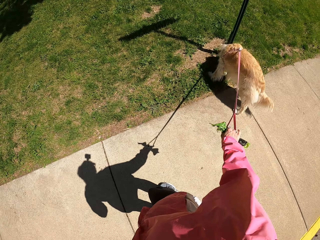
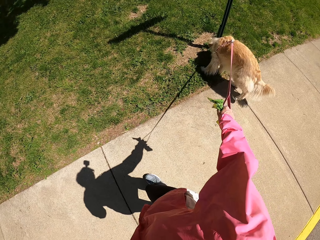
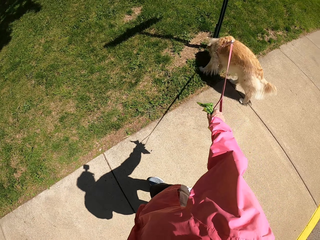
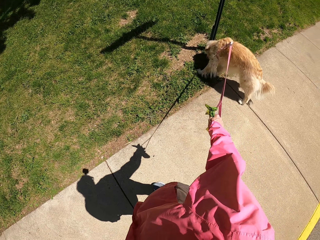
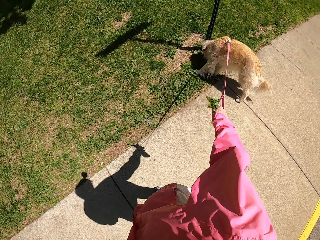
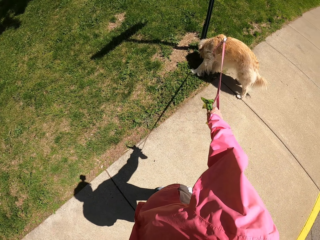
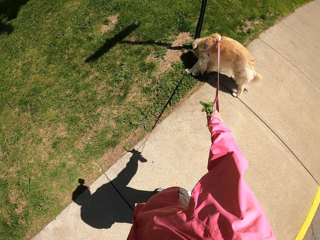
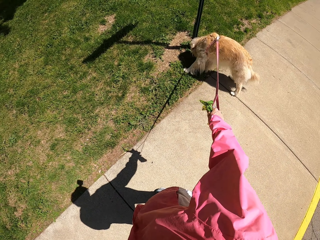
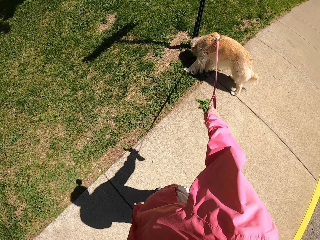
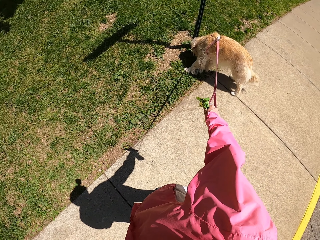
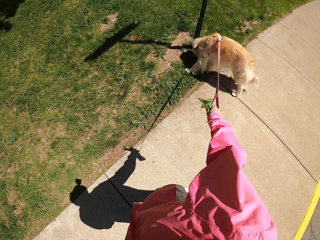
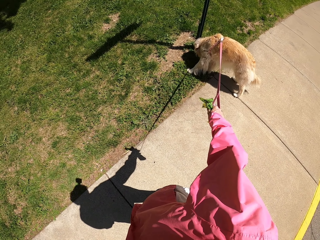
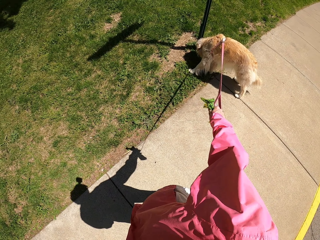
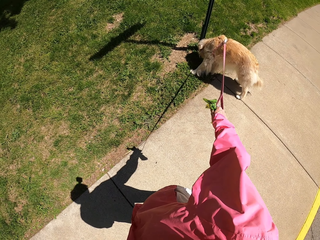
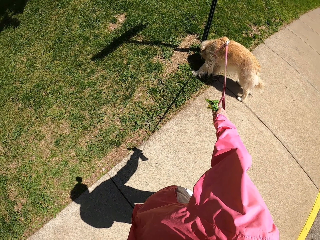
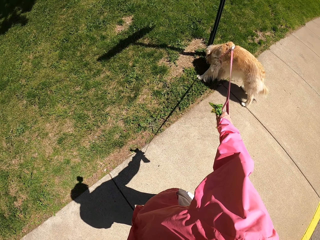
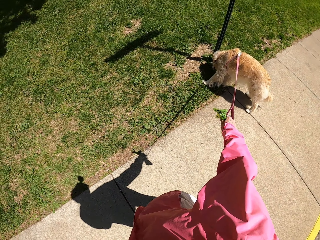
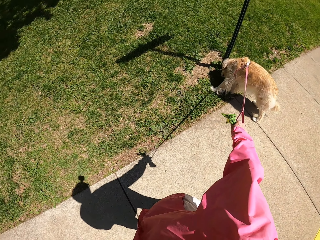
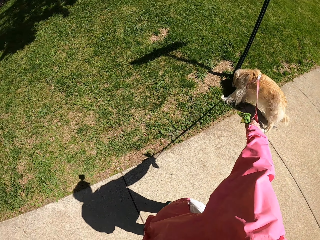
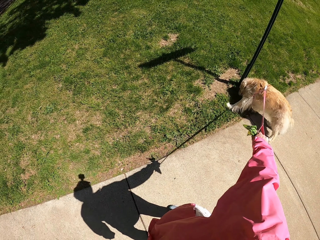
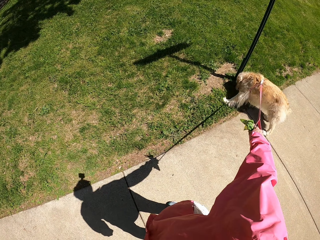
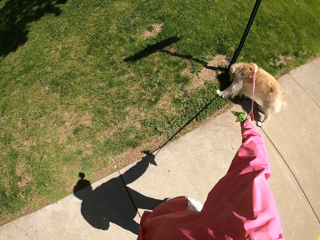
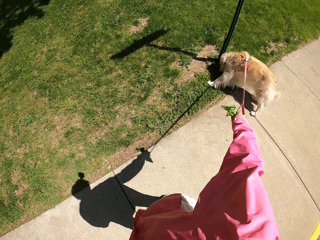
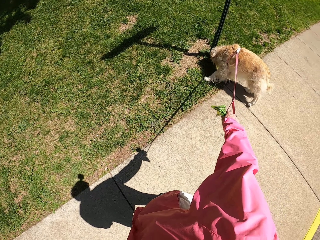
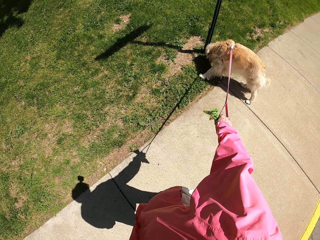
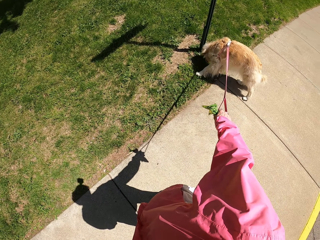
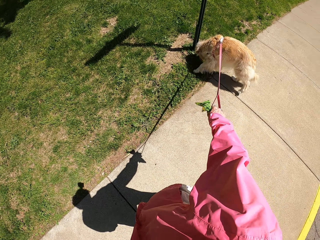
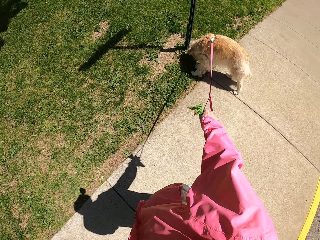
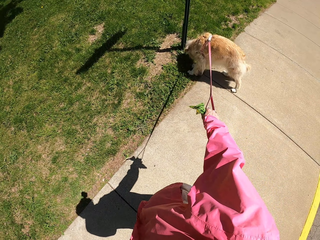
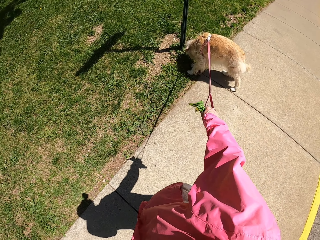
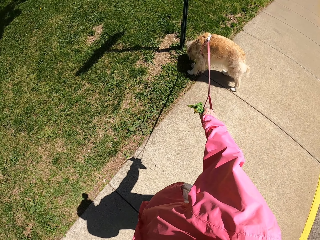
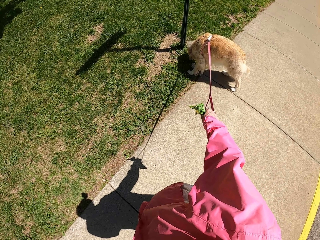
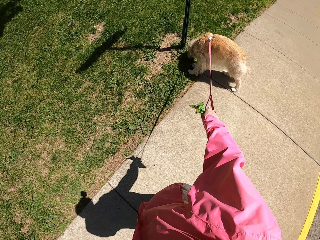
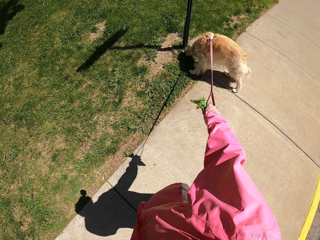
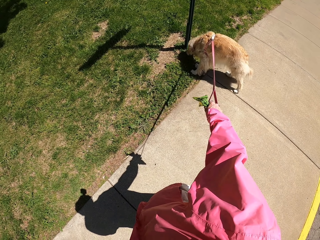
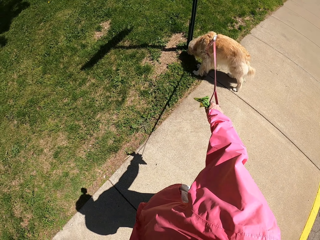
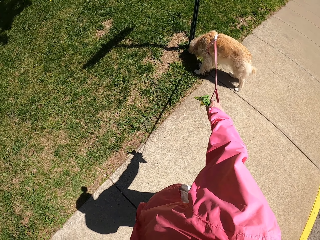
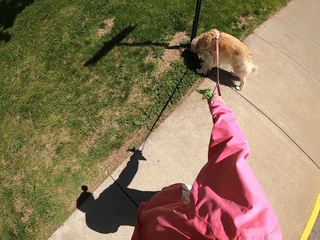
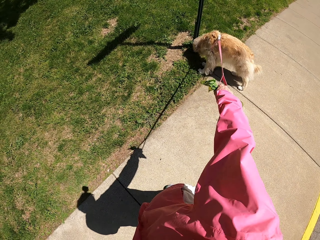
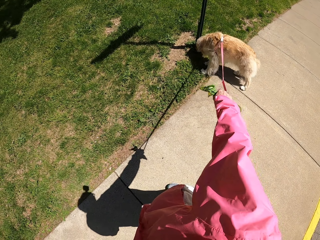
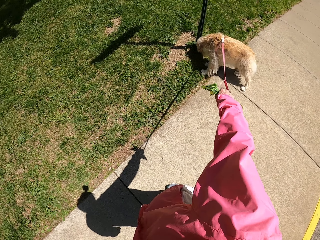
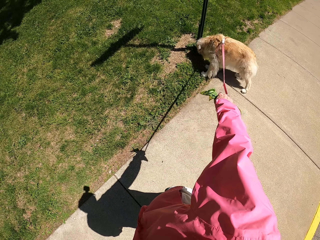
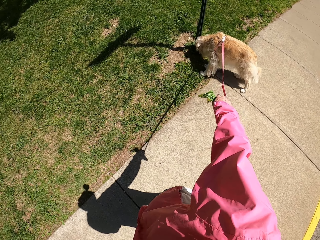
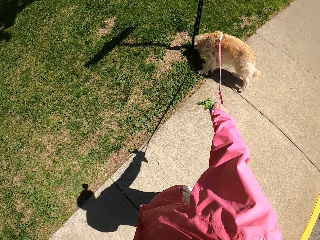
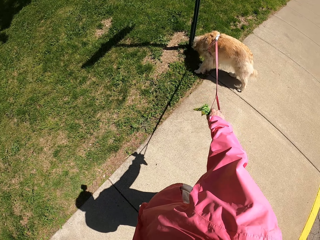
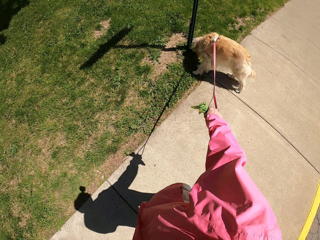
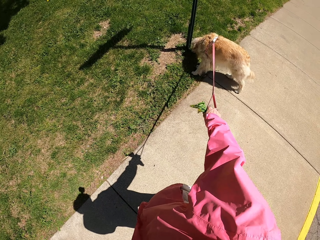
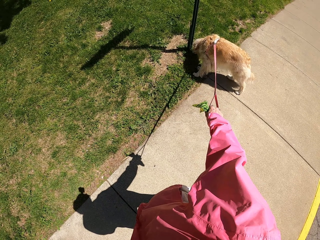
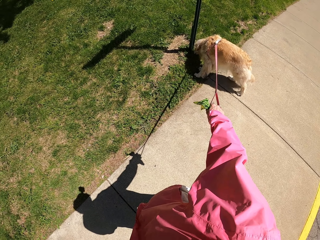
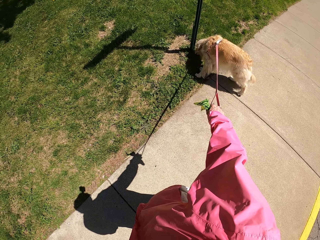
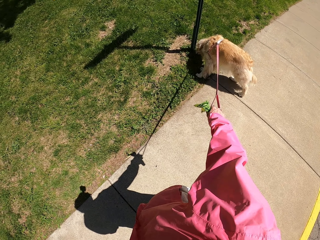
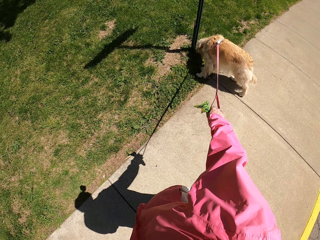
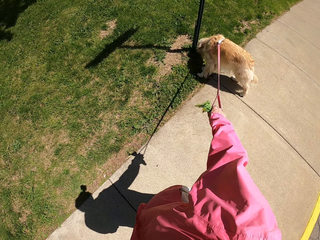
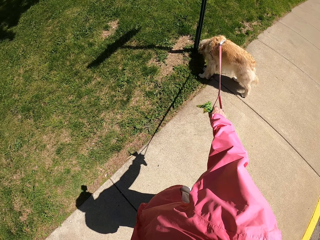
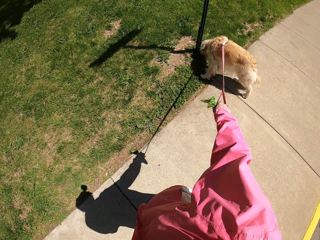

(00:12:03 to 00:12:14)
The camera wearer stands with the dog along the road.

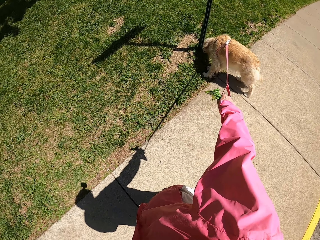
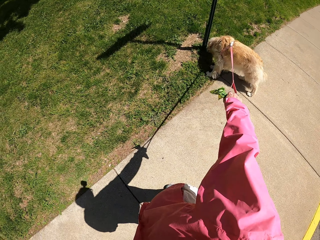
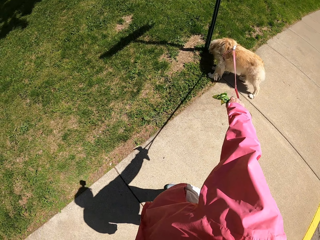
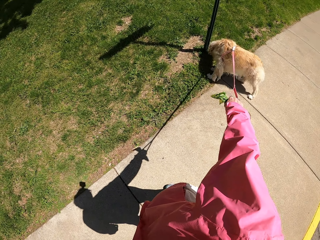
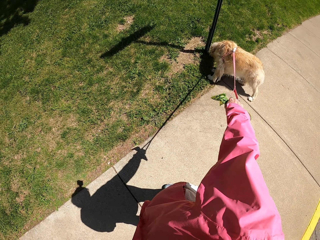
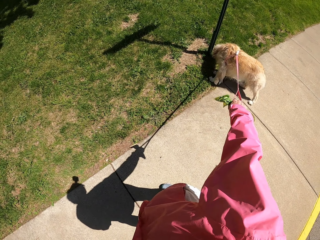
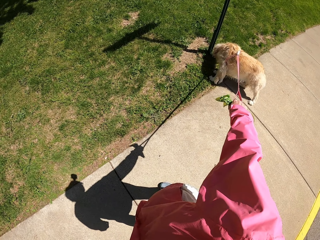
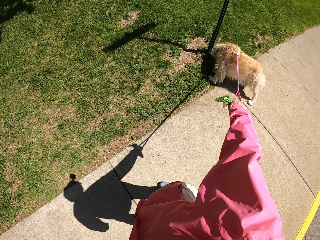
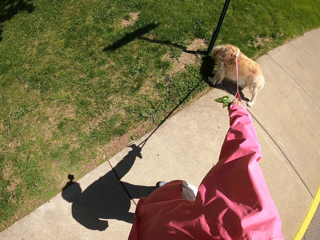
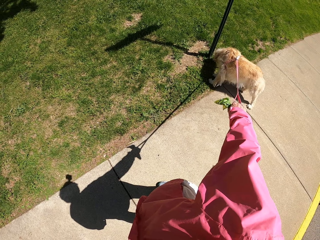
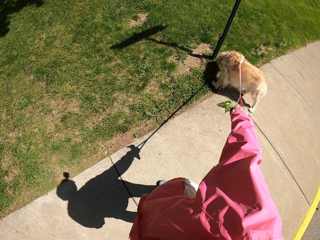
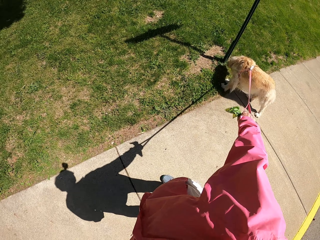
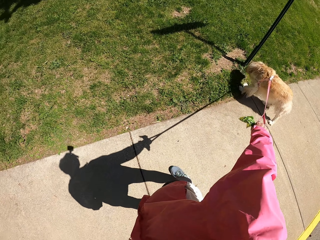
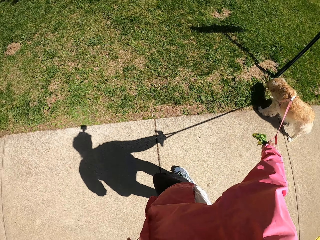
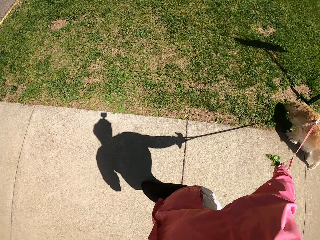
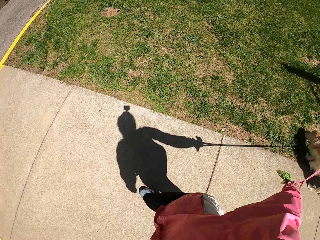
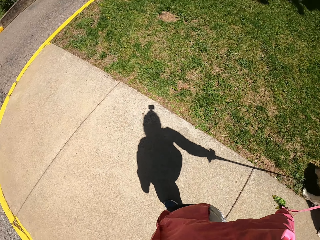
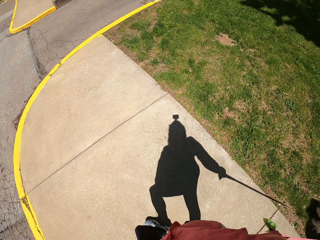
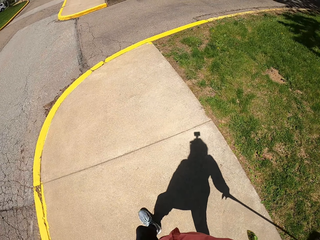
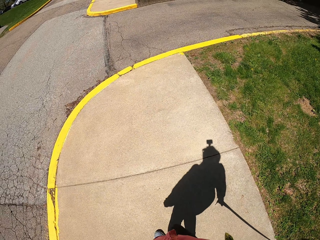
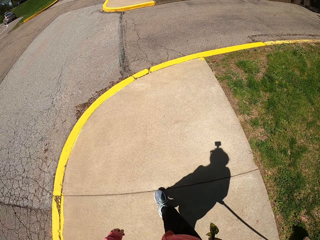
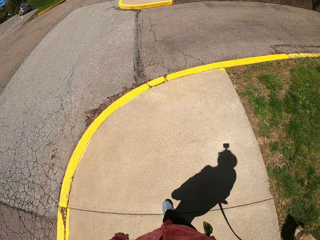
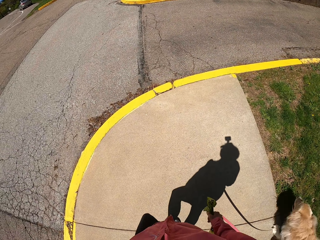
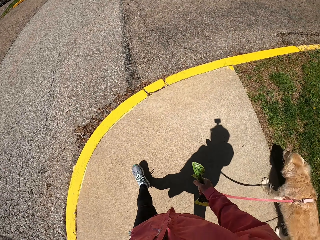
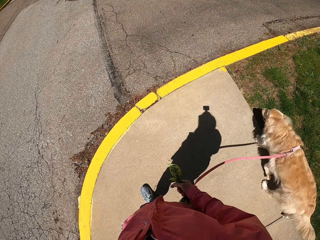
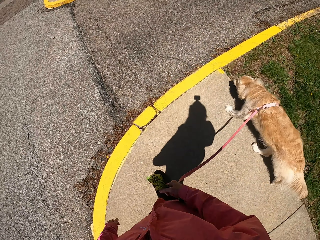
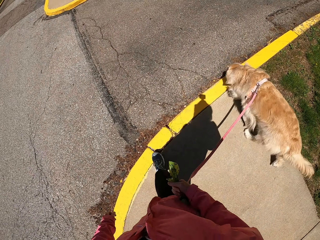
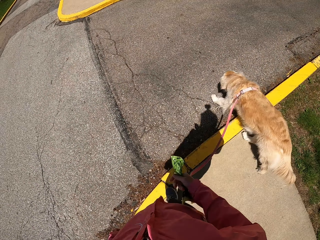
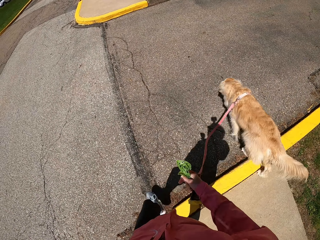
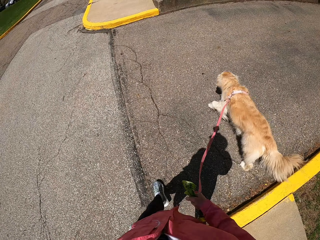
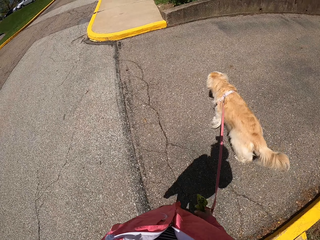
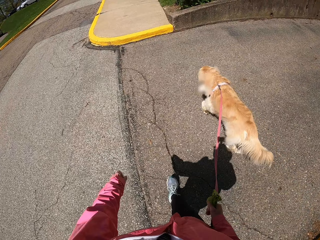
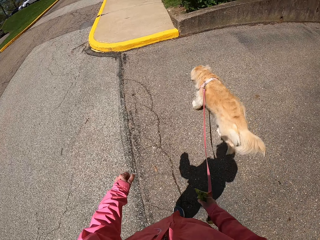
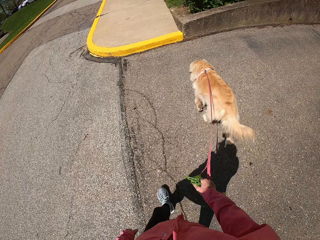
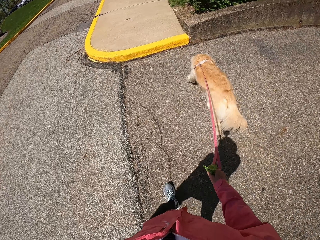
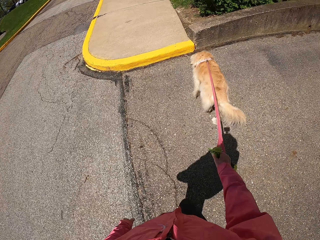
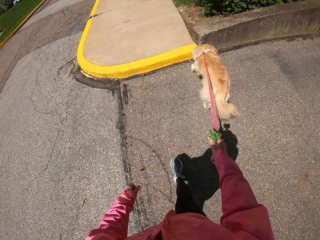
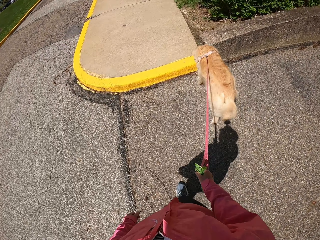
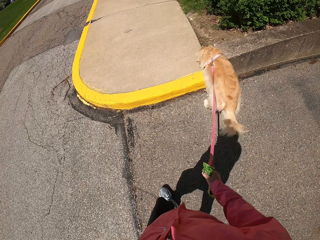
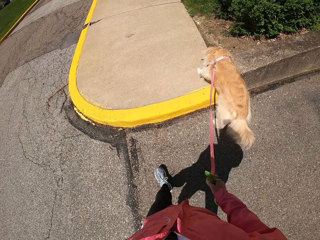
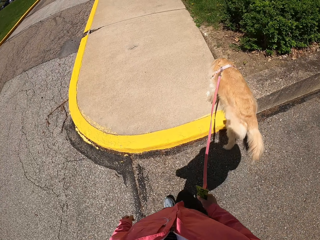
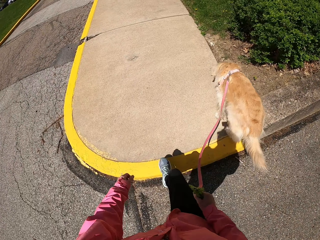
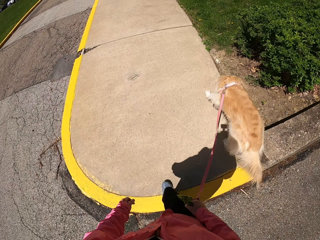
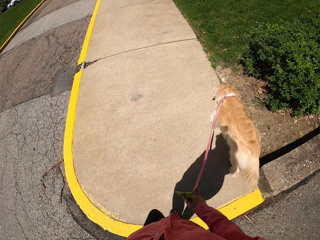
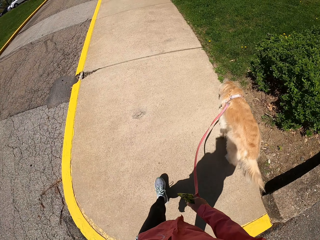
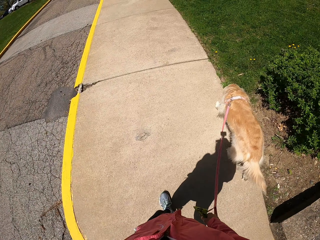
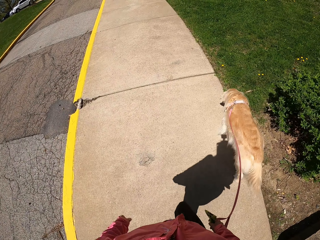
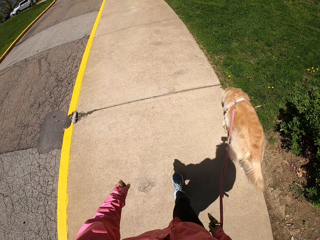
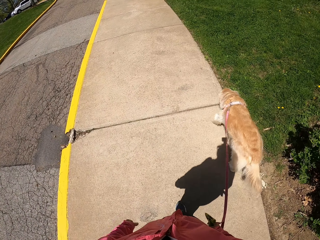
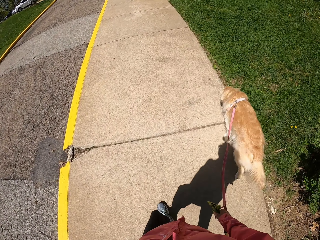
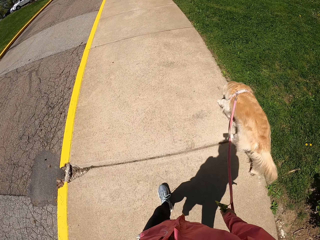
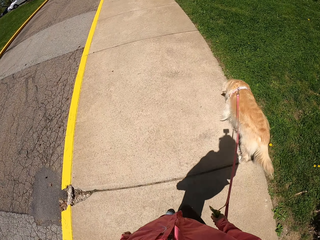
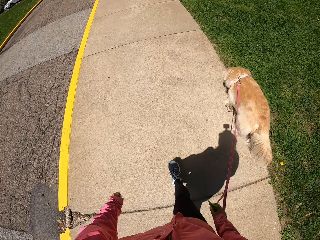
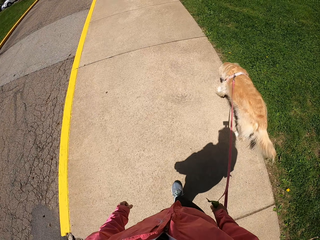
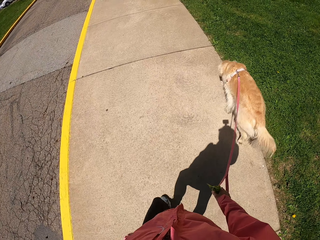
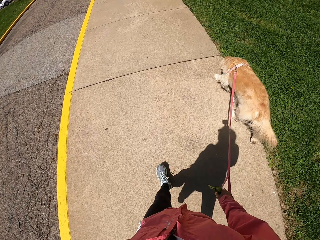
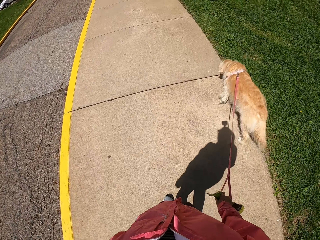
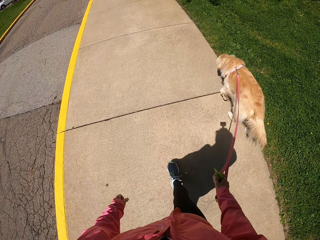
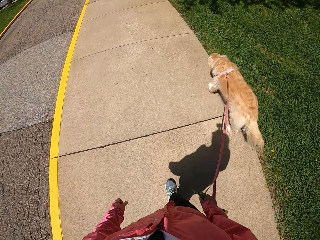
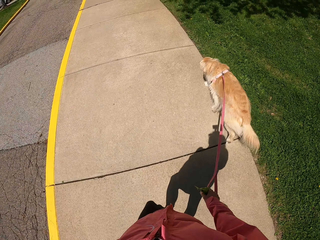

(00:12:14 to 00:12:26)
The camera wearer pulls the dog to their way. They walk with the dog on the pavement. They cross the road. They swing the left hand. They walk on the pavement.
